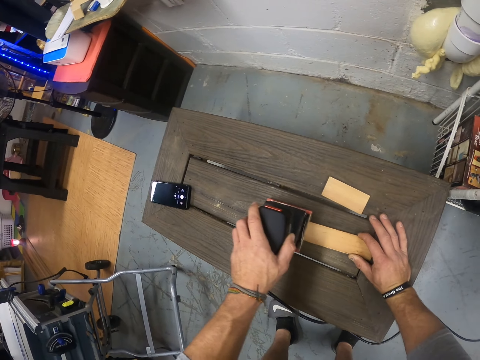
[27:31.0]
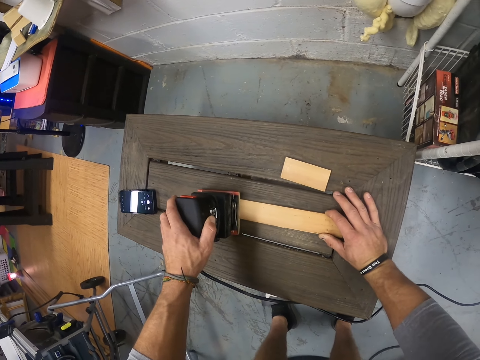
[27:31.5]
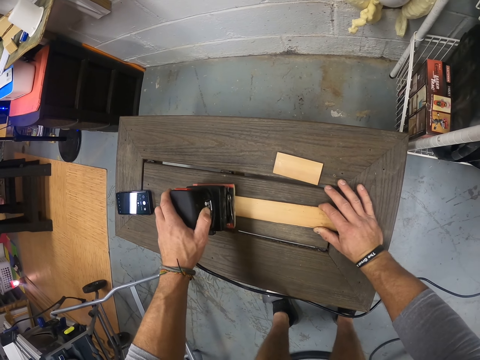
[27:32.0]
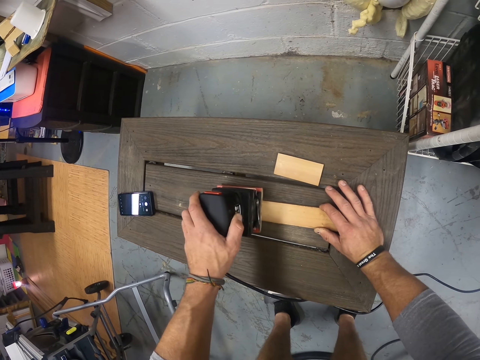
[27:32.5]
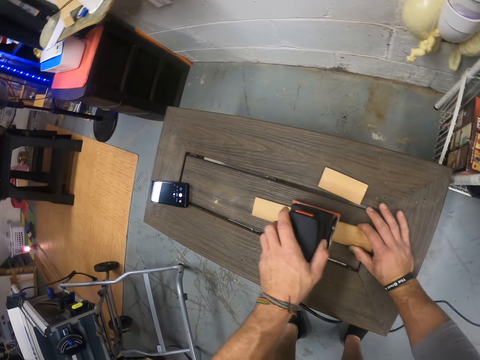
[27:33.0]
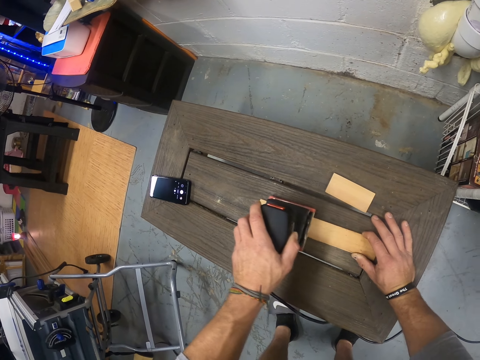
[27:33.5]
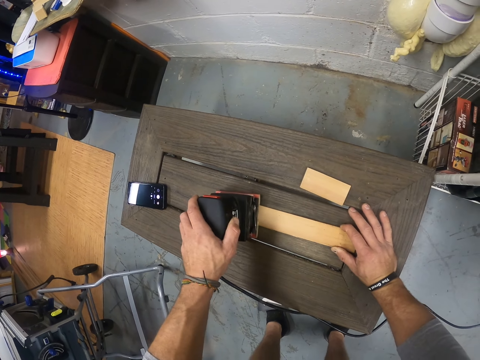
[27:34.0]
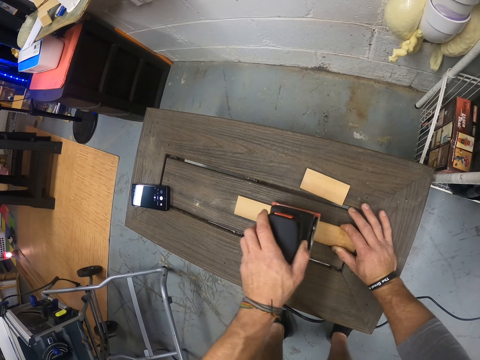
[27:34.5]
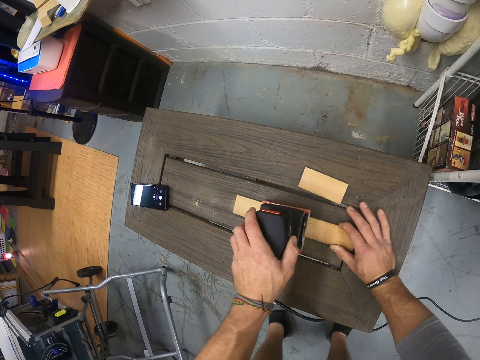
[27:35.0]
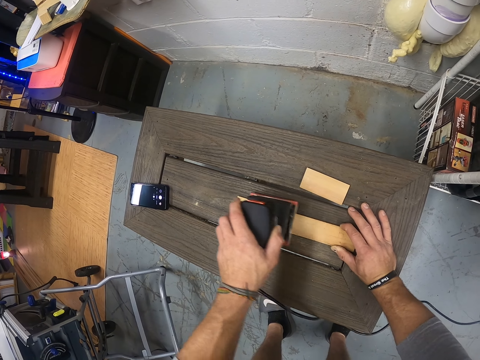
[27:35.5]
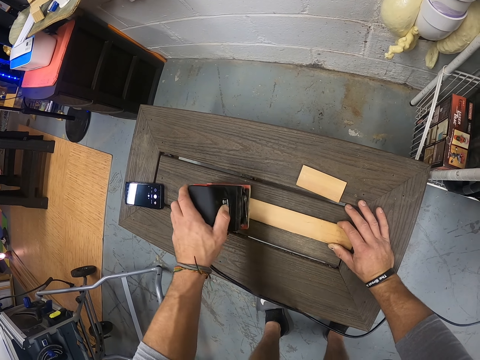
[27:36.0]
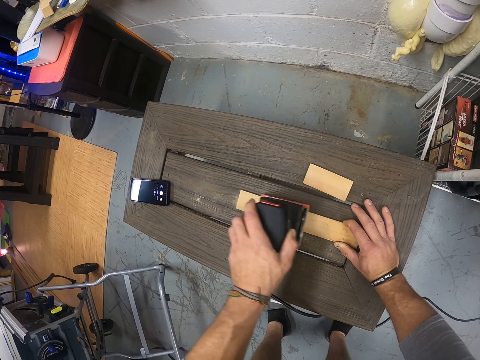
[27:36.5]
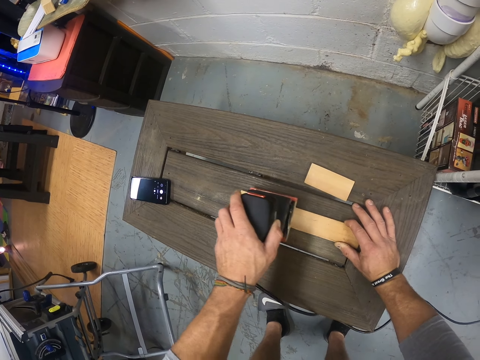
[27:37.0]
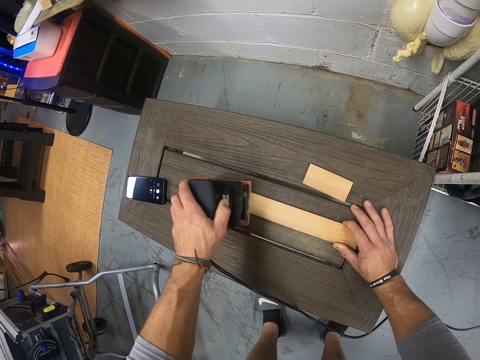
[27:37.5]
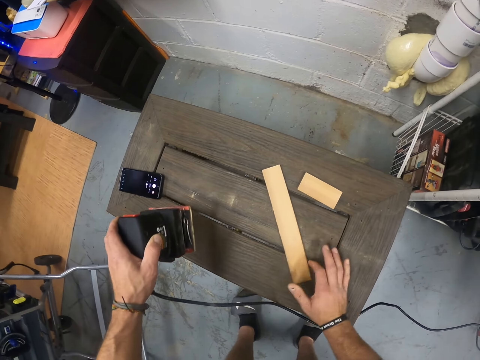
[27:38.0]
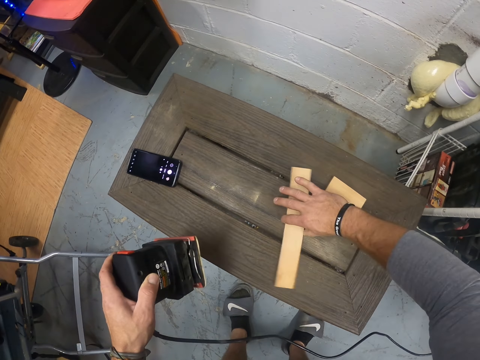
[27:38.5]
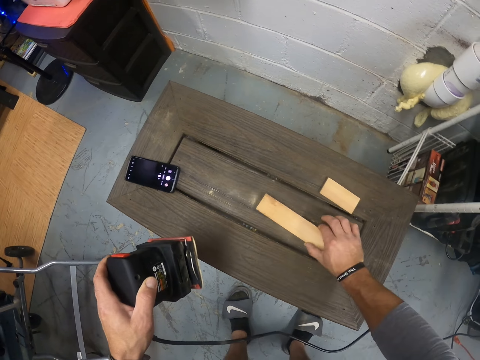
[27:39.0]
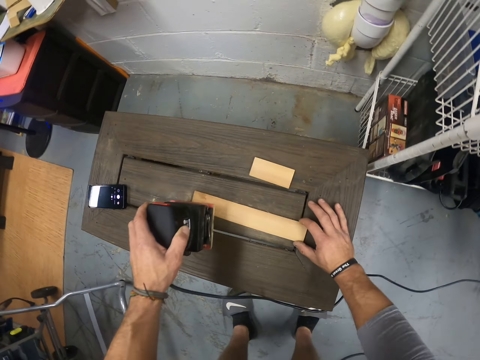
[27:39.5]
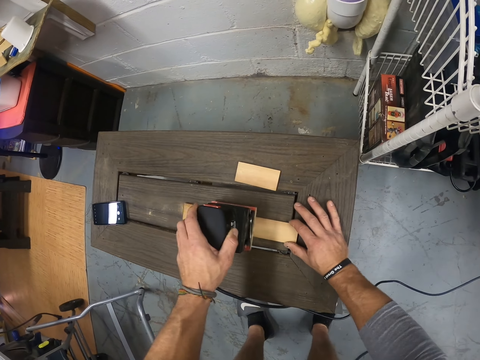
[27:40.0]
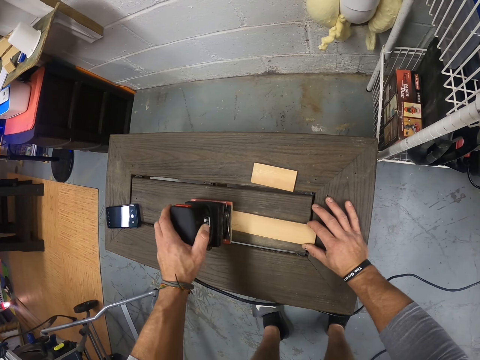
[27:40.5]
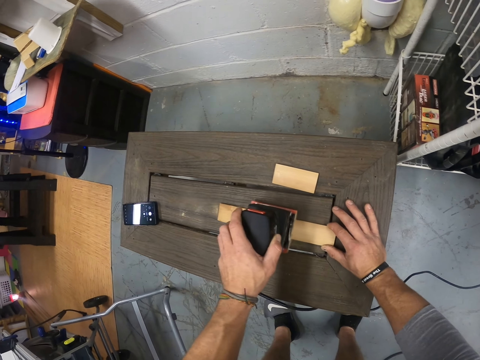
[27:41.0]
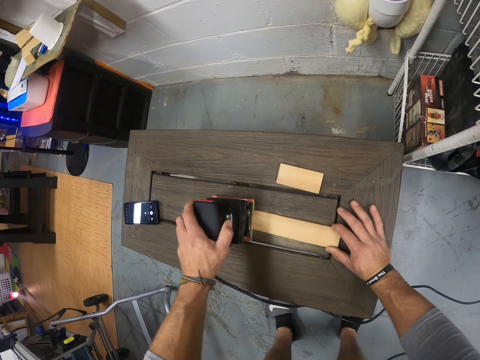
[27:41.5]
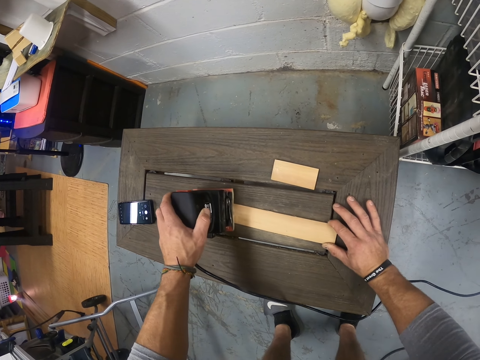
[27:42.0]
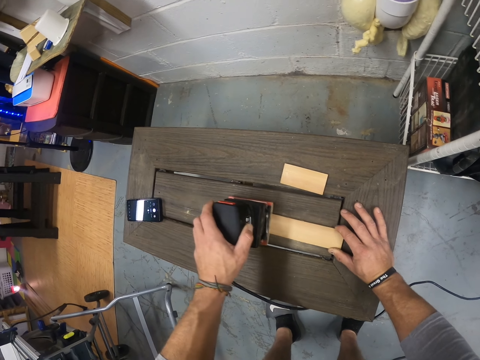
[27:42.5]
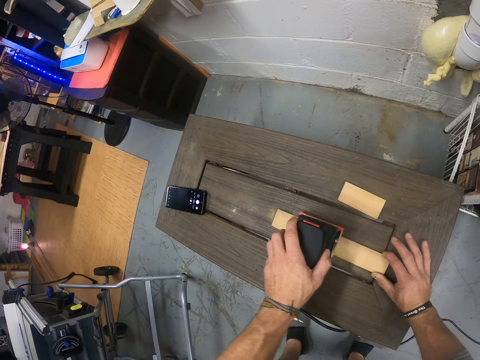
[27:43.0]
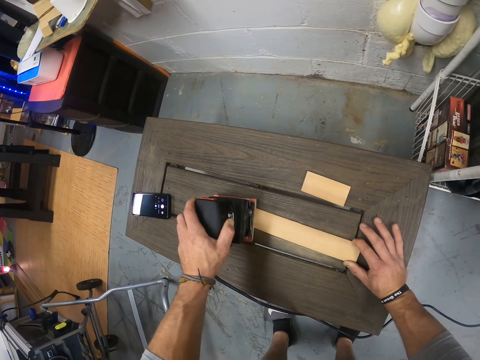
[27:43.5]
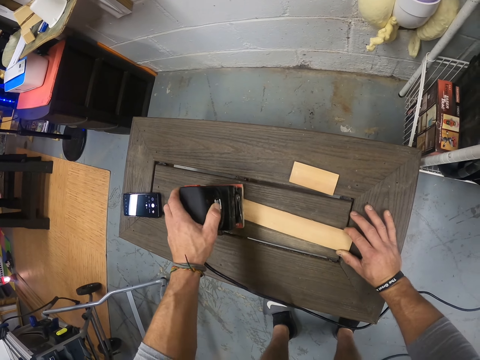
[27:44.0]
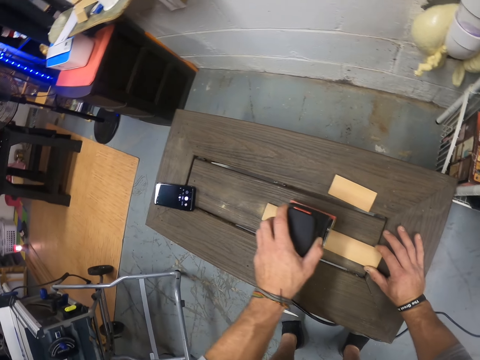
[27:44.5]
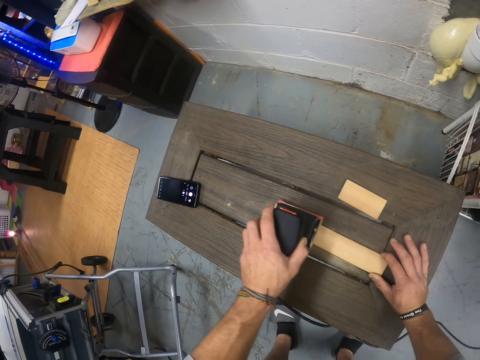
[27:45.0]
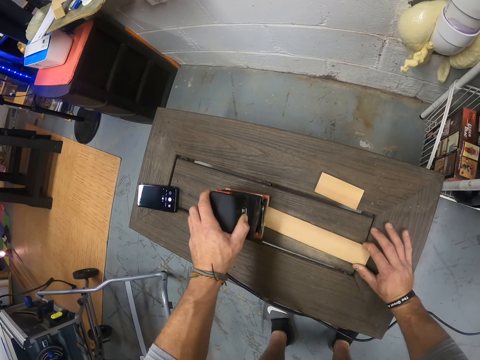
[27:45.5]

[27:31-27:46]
The camera wearer turns the piece of wood on the table with his right hand. He smoothens the piece of wood in his right hand on the table with the electric sander in his left hand.

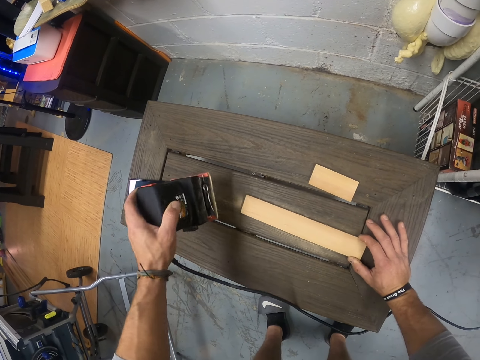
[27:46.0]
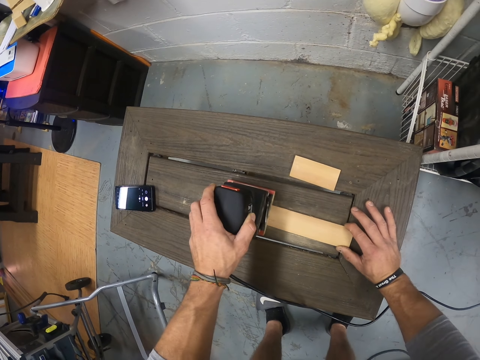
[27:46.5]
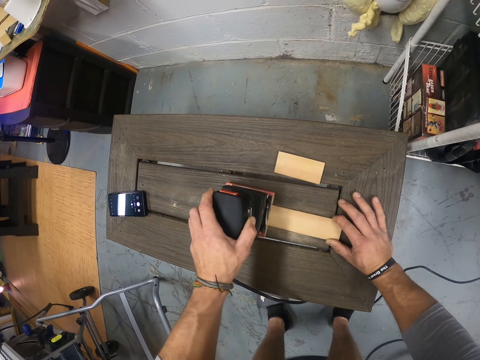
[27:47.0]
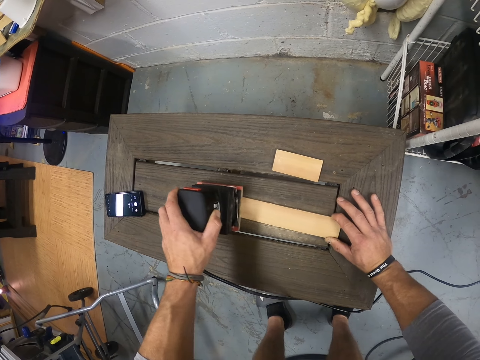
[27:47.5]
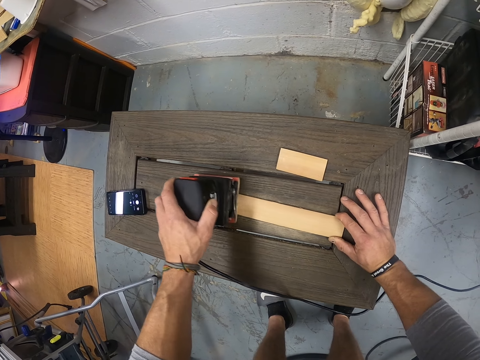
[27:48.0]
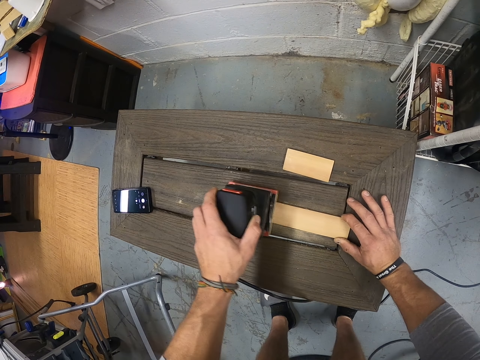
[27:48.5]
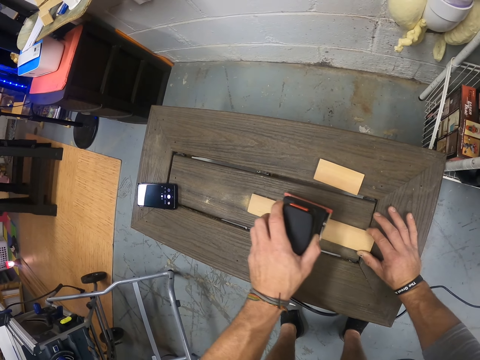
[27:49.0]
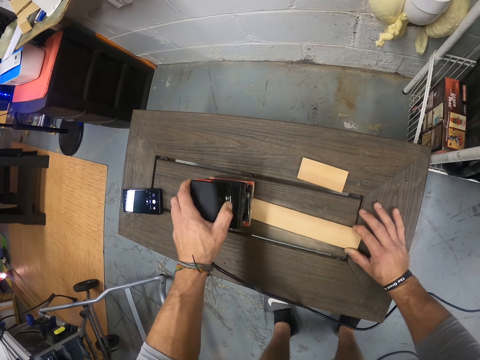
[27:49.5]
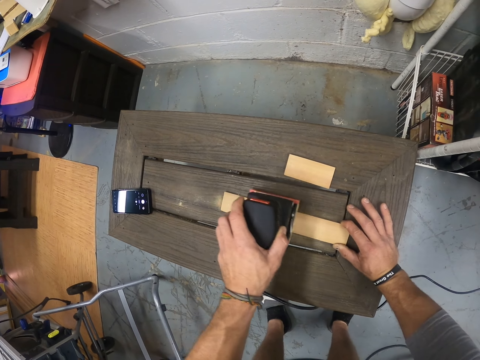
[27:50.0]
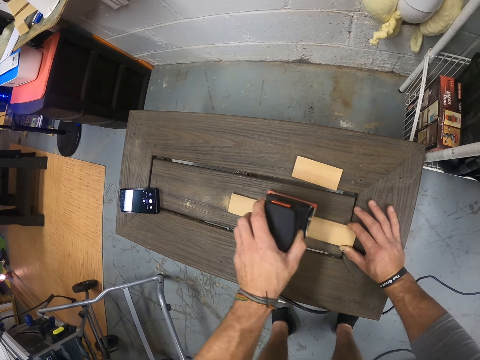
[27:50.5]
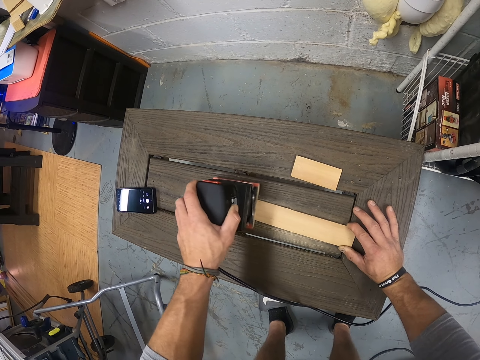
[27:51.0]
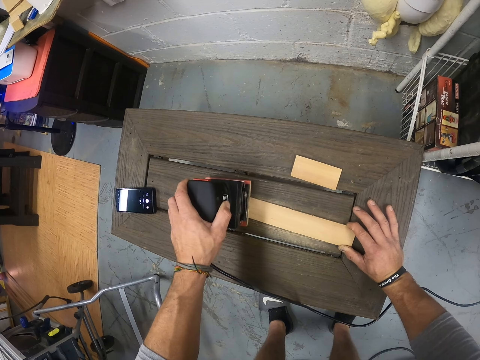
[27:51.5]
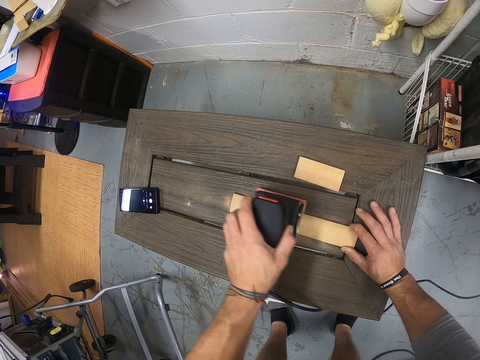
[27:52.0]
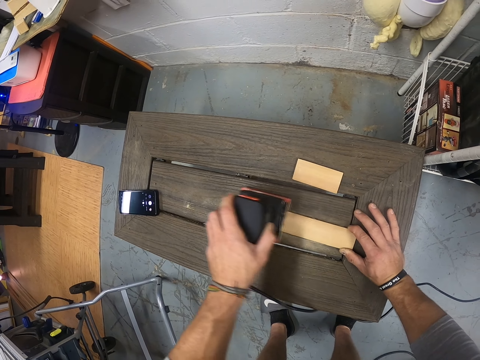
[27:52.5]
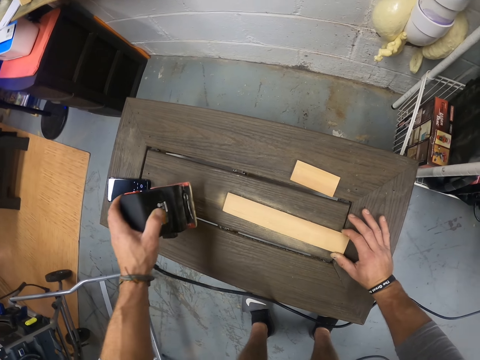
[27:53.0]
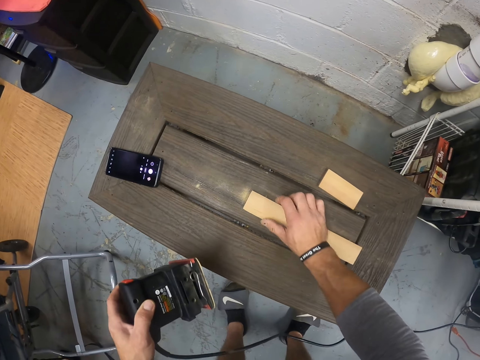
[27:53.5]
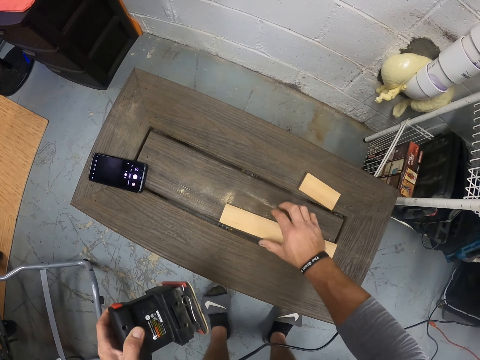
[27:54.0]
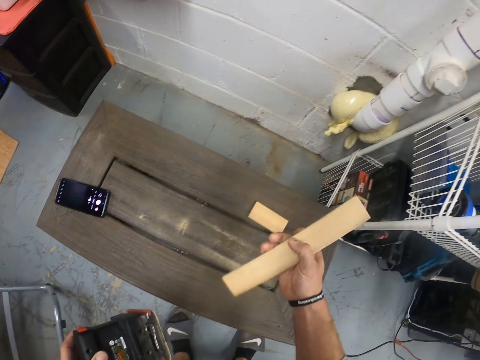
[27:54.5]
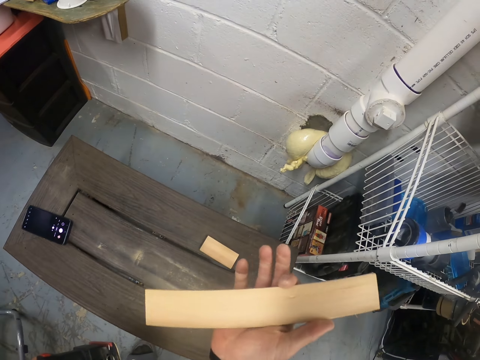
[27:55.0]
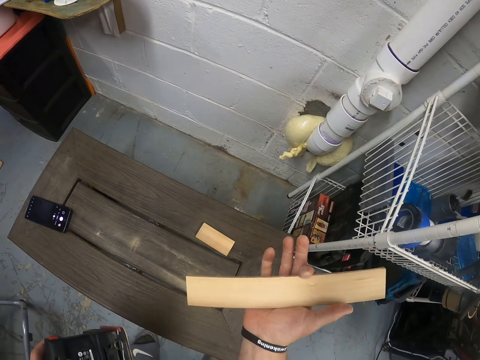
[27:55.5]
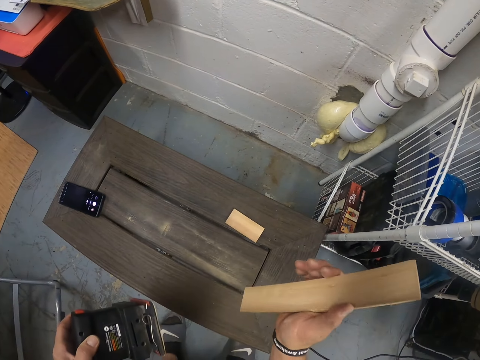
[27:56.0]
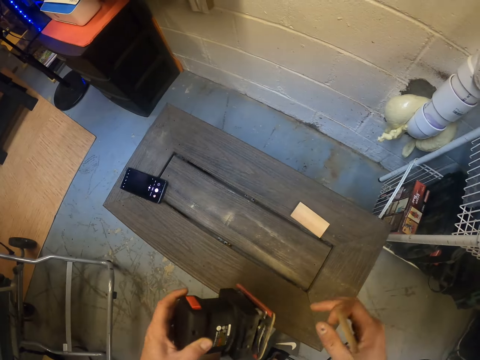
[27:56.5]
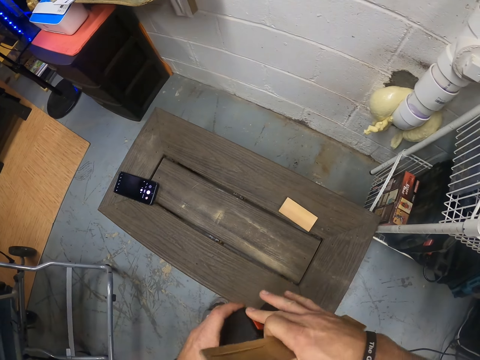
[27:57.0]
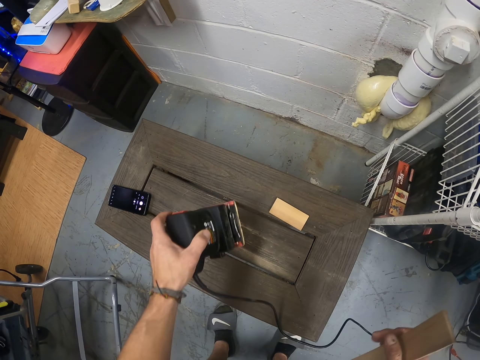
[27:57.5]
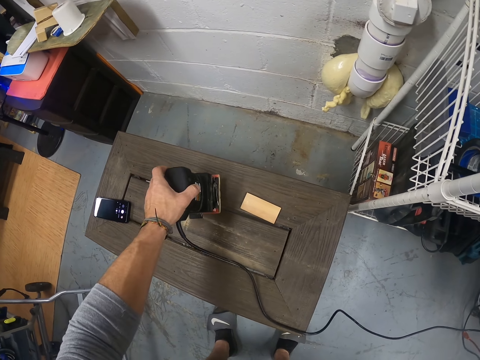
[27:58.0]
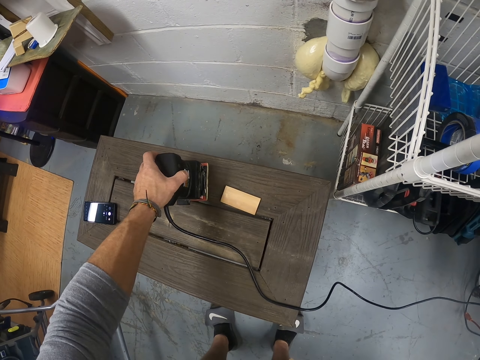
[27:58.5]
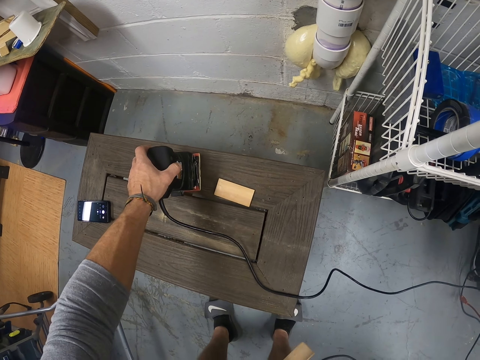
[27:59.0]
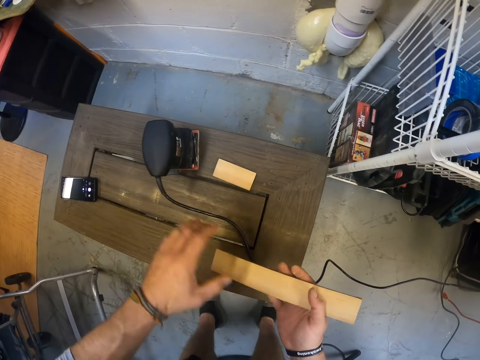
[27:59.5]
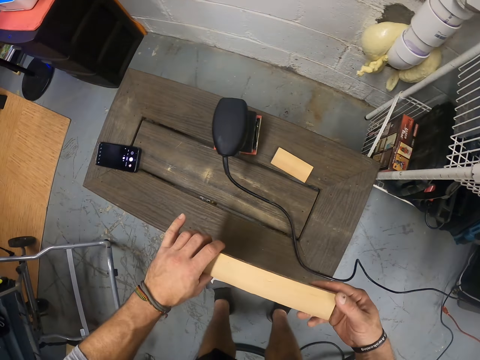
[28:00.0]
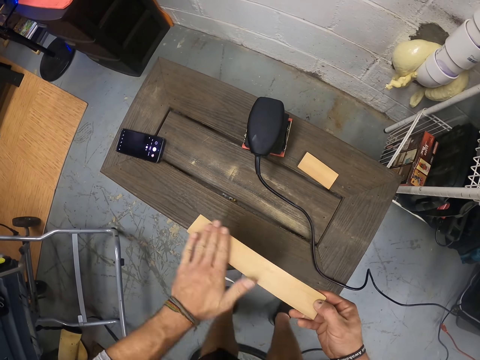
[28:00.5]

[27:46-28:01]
The camera wearer lifts the piece of wood from the table with his right hand. He looks at the piece of wood. He cleans the electric sander in his left hand with his right hand. He places the electric sander on the table with his left hand. He holds the piece of wood with both hands. He cleans the piece of wood in his right hand with his left hand.
